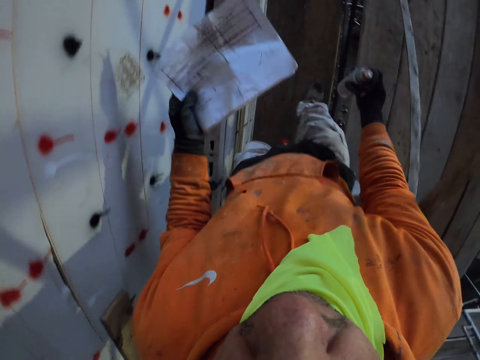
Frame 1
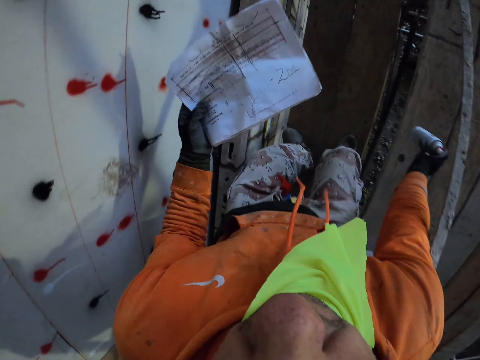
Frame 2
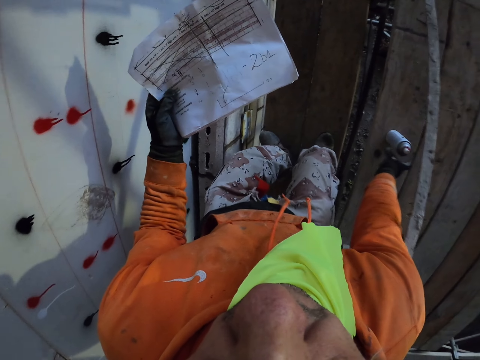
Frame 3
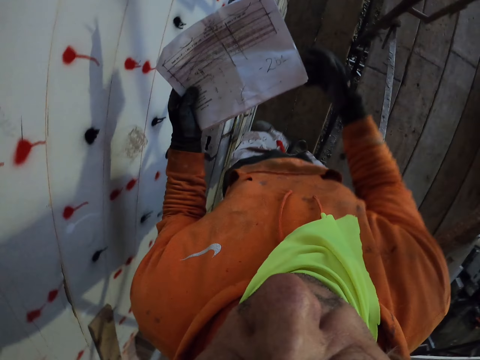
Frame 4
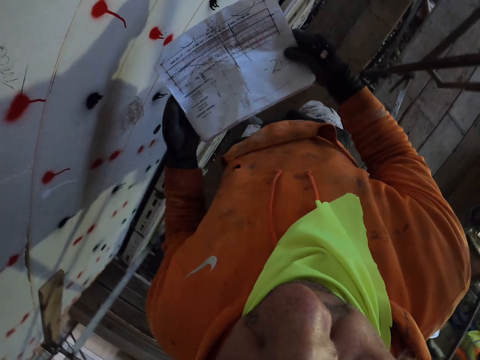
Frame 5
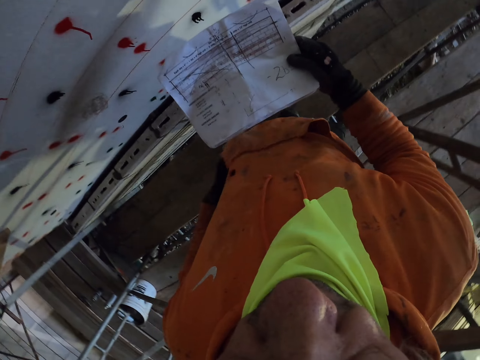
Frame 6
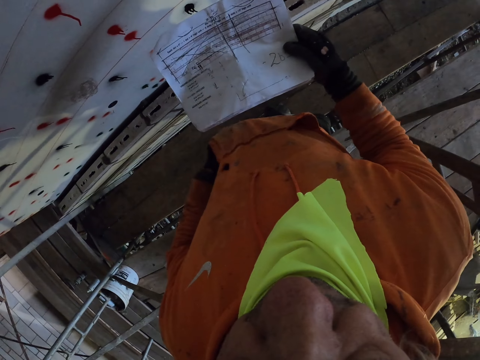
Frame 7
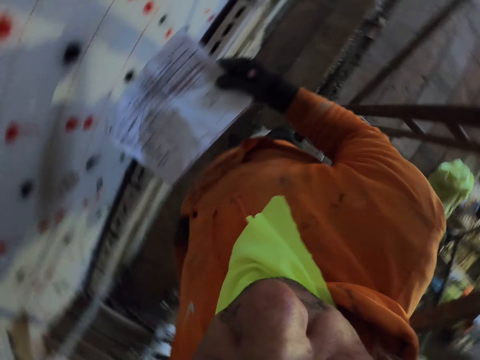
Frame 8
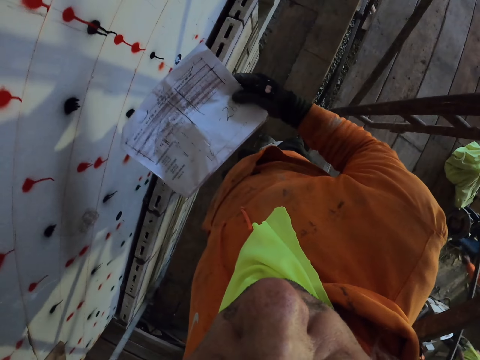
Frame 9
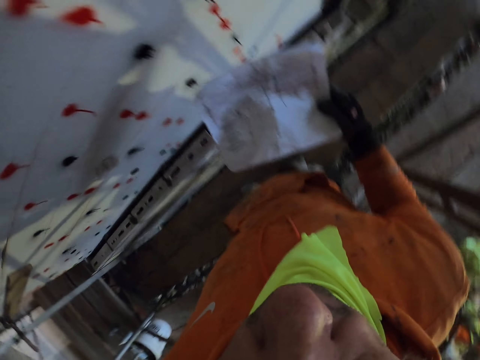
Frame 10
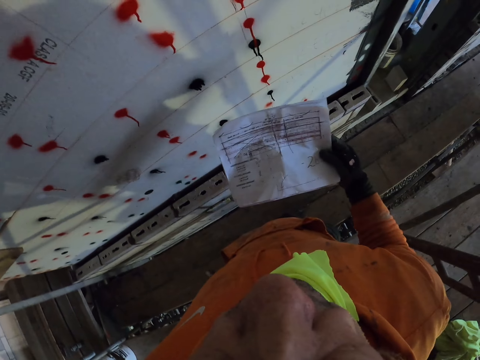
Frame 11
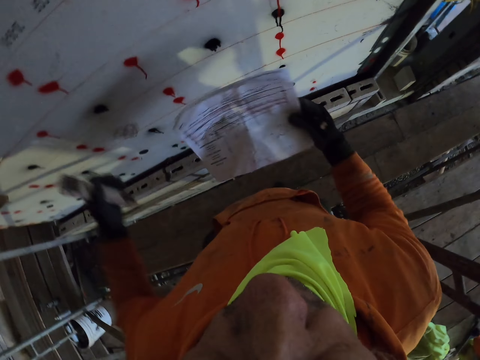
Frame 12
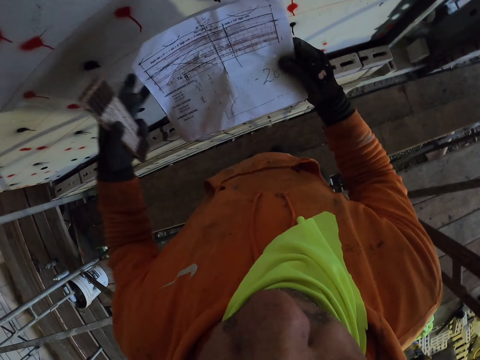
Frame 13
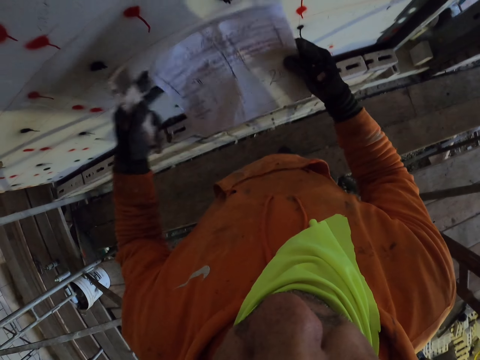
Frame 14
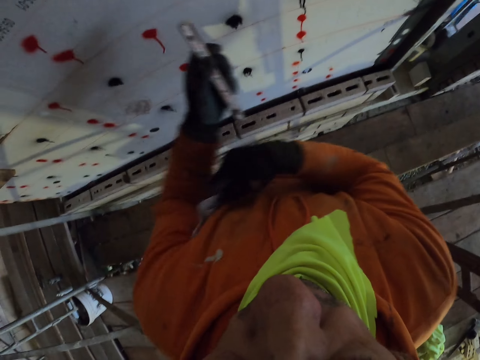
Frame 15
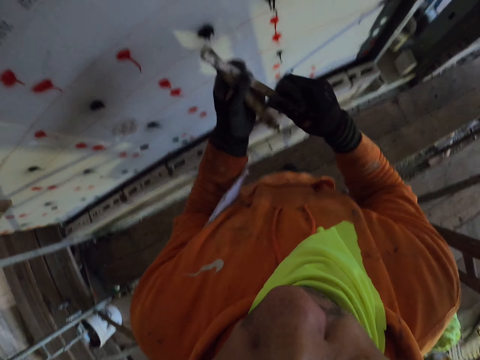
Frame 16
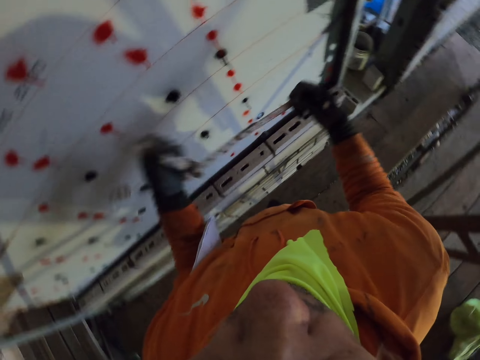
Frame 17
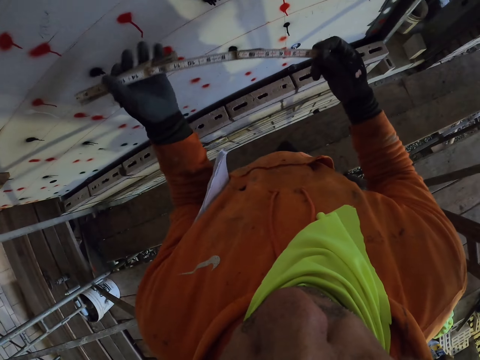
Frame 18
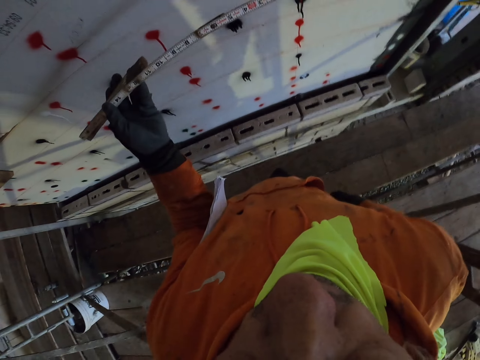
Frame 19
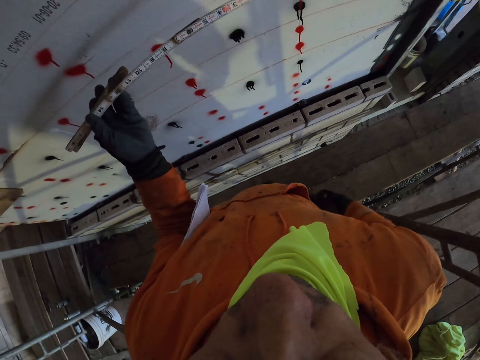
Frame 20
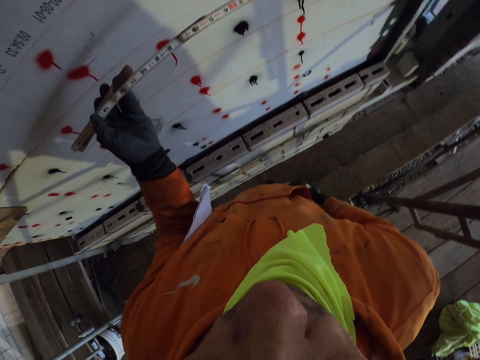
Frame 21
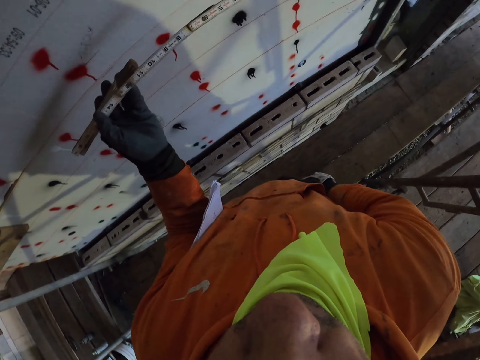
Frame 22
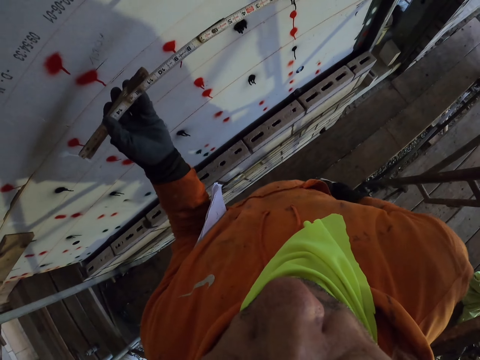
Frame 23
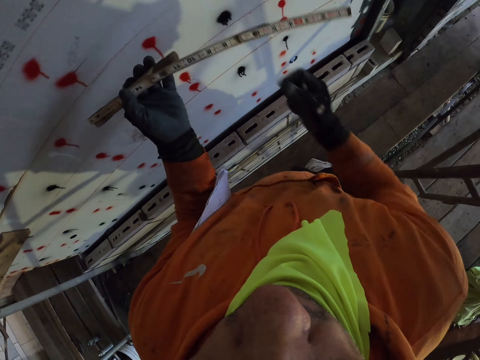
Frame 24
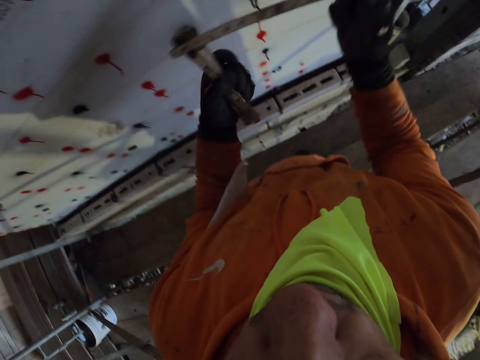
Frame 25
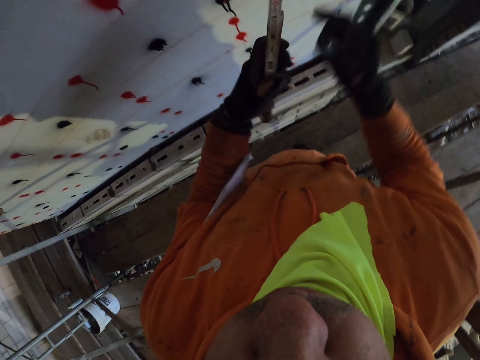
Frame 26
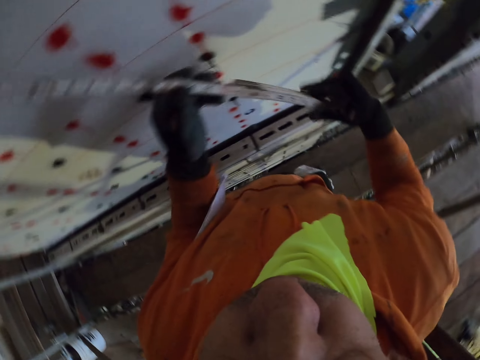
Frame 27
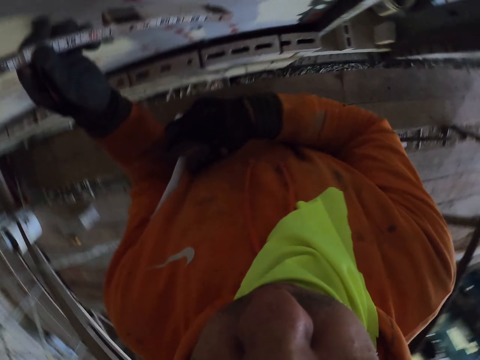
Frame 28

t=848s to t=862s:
The camera wearer puts the spray on the scaffolding stand. They turn around the room. They put a hand in the pocket. They remove a tape or folding ruler from the pocket. They stretch the folding ruler. They put a hand in the pocket. They remove a marker from the pocket. They unfold the tape.

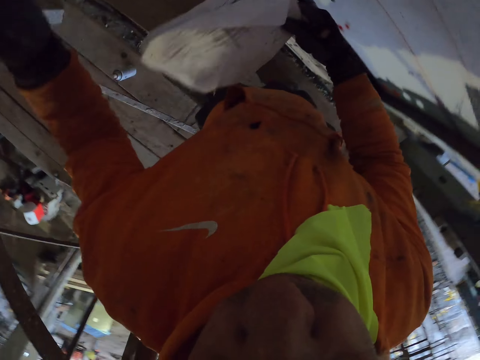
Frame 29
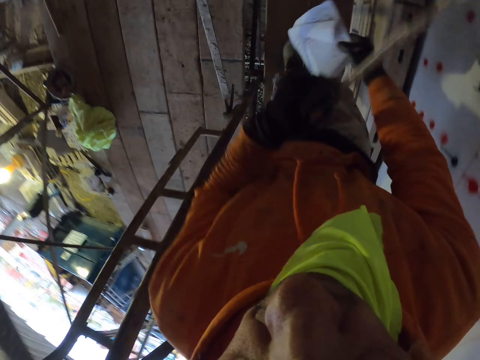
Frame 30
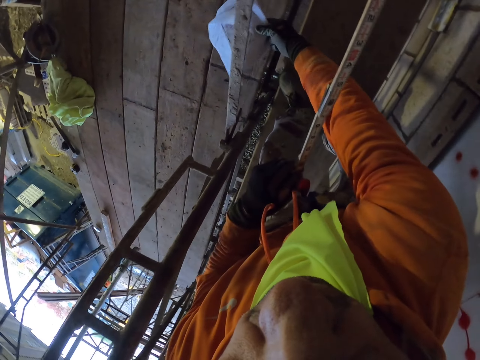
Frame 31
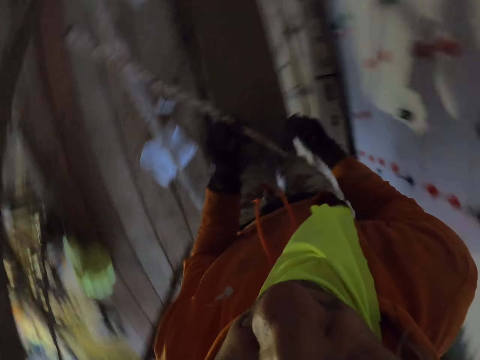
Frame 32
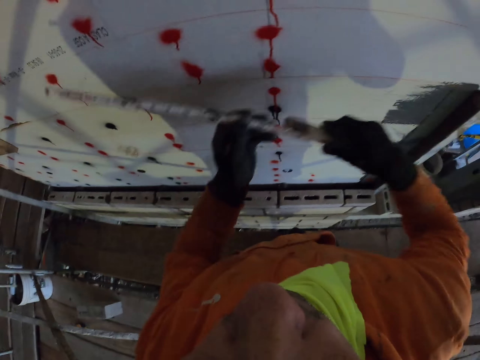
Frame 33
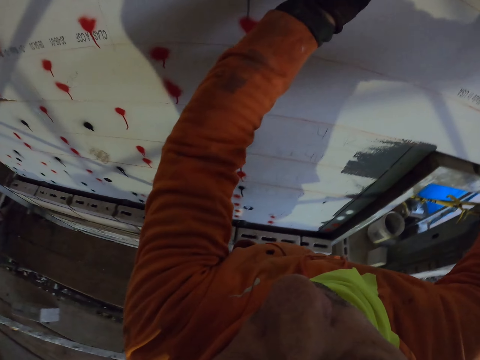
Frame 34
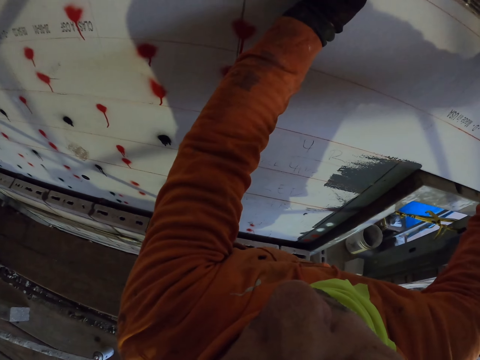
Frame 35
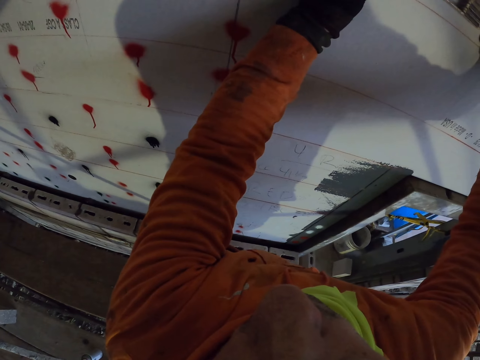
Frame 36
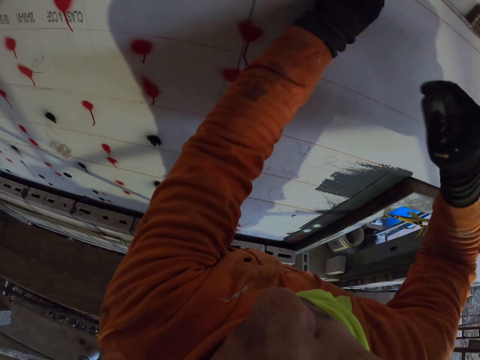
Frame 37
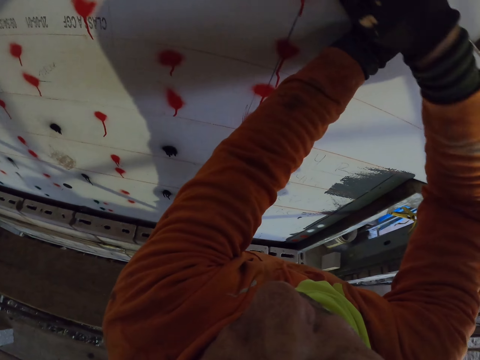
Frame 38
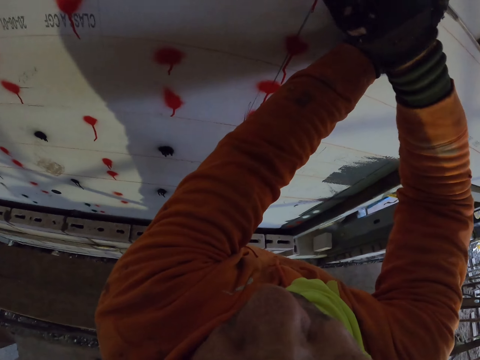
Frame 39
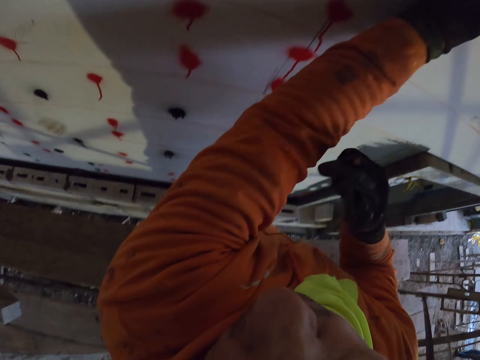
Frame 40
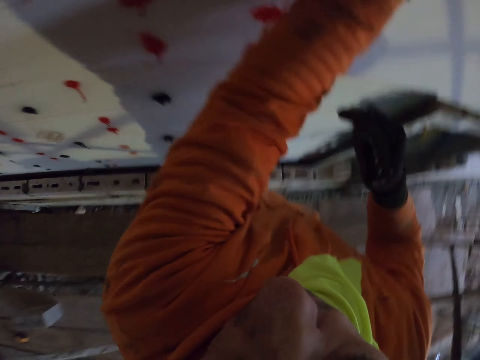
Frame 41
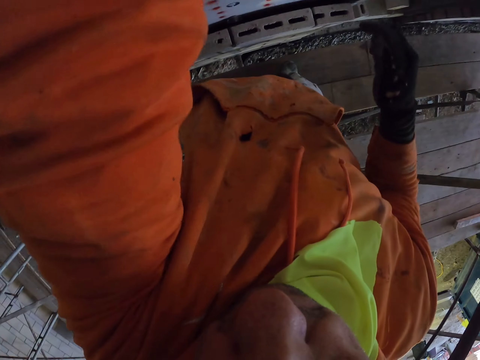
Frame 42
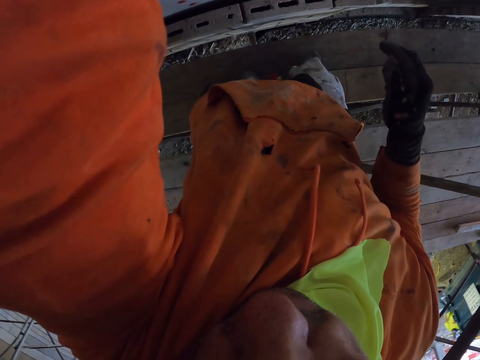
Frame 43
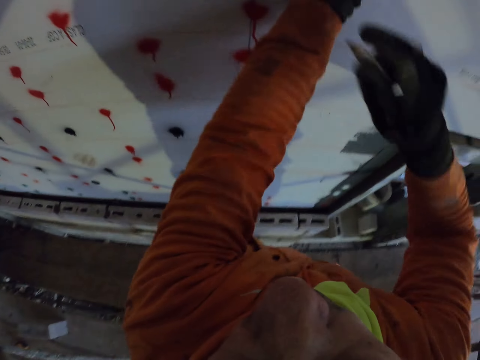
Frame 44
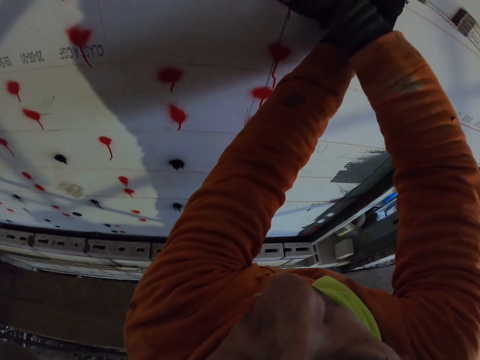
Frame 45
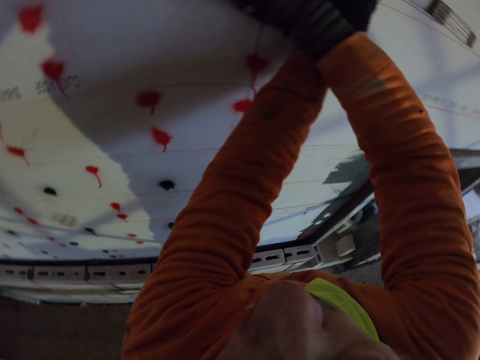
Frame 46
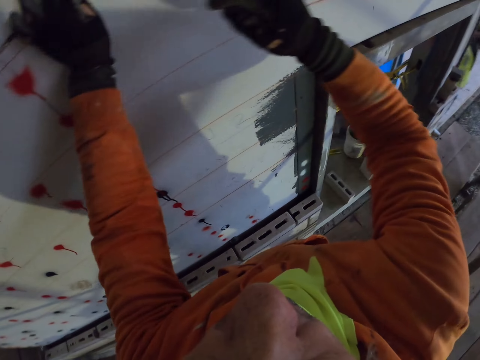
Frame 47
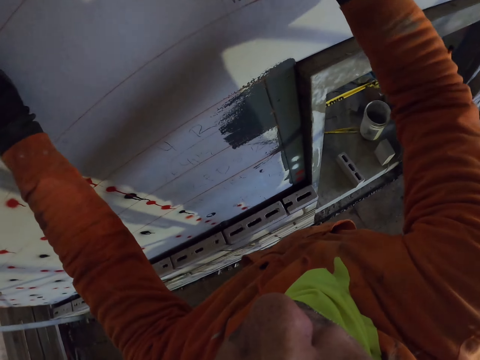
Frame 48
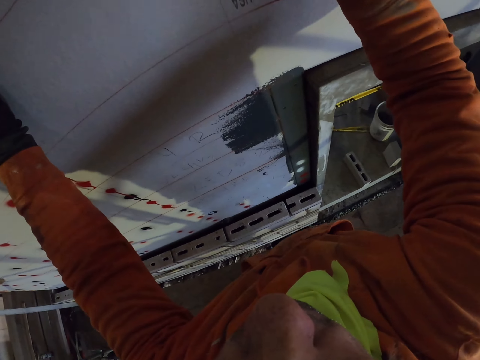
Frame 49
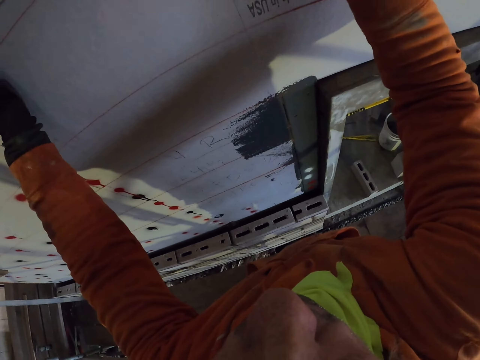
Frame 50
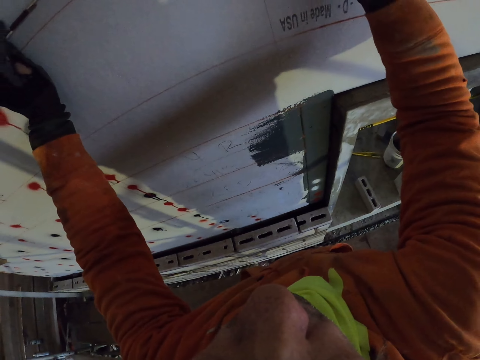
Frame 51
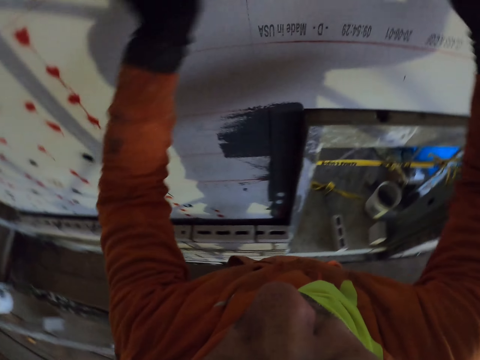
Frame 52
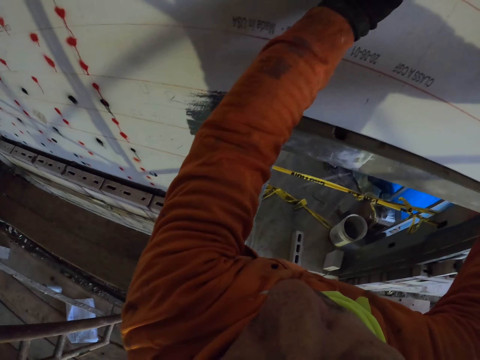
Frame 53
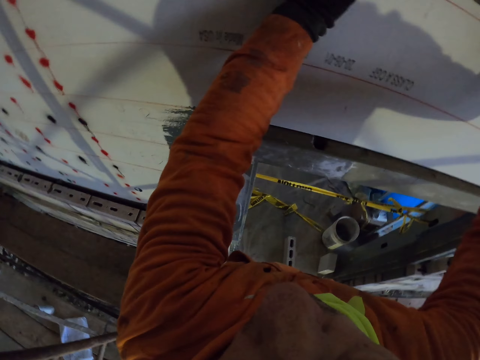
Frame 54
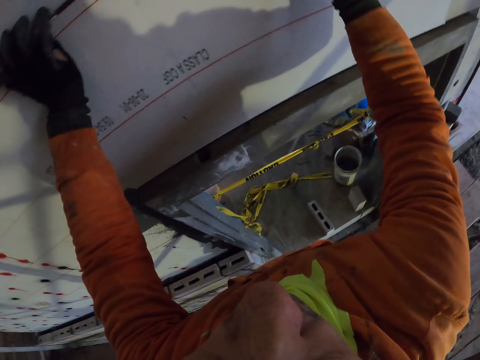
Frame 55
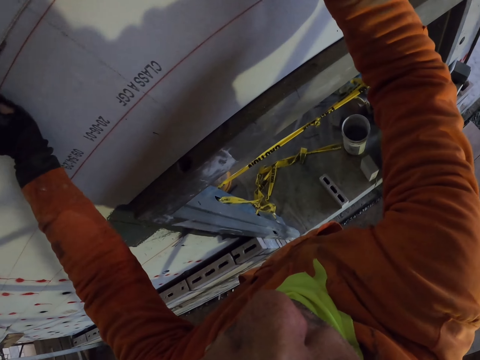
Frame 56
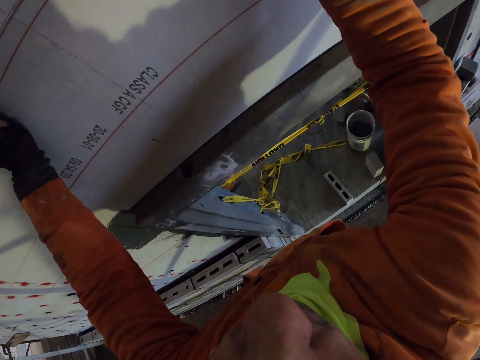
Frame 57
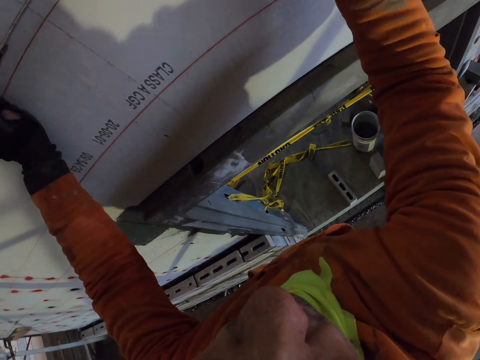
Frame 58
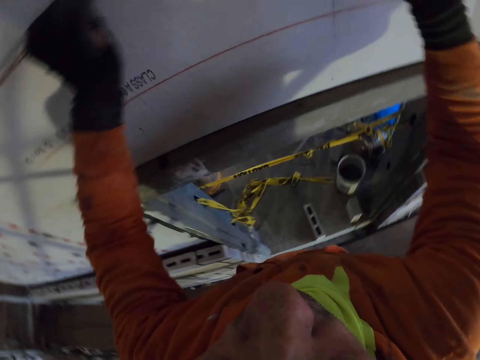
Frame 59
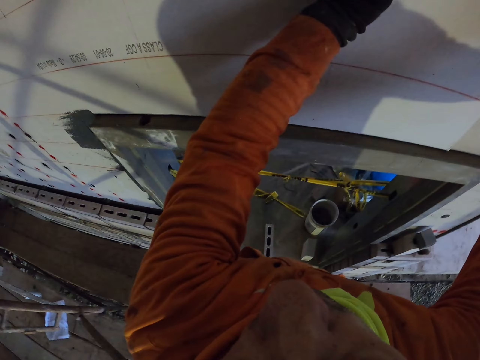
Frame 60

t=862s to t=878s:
The camera wearer drops the paper on the scaffolding stand. They place the folding ruler on the wall. They mark a point on the wall with the marker. They mark a point on the wall repeatedly. They move the folding ruler on the wall.
